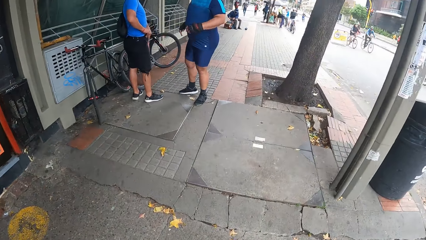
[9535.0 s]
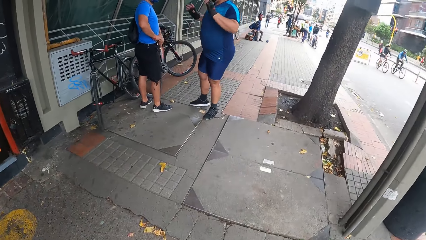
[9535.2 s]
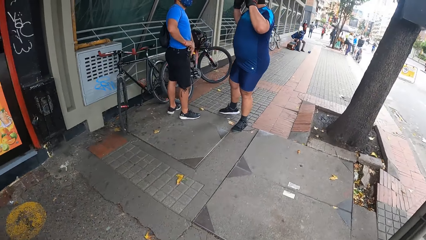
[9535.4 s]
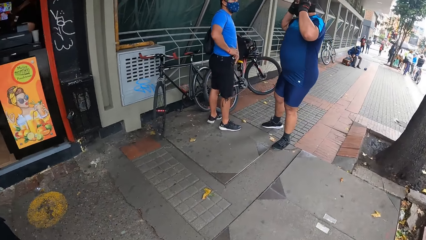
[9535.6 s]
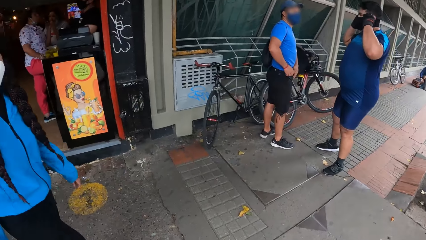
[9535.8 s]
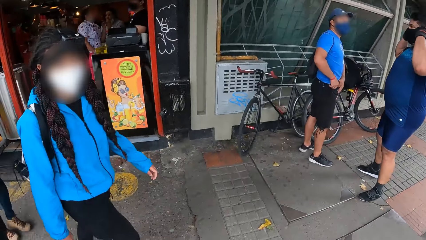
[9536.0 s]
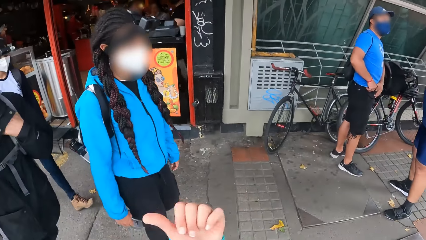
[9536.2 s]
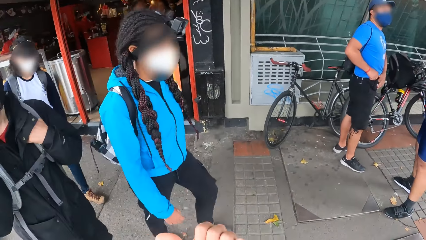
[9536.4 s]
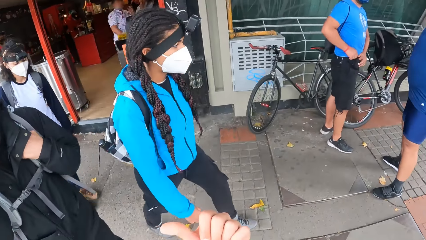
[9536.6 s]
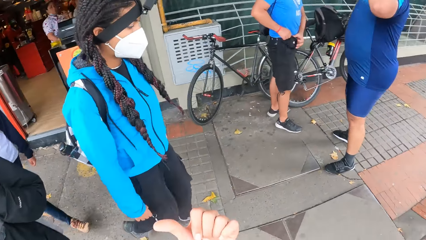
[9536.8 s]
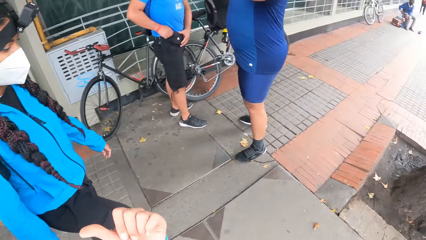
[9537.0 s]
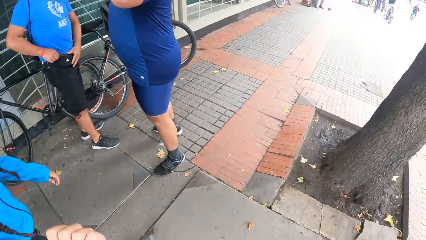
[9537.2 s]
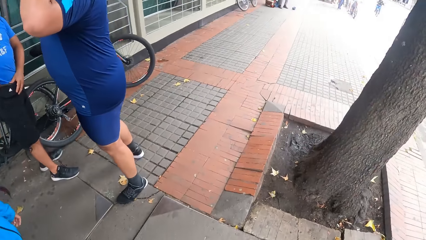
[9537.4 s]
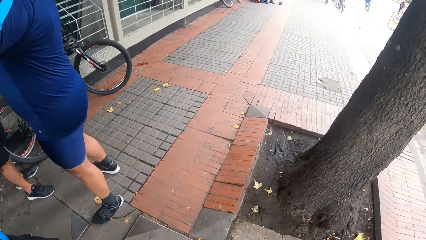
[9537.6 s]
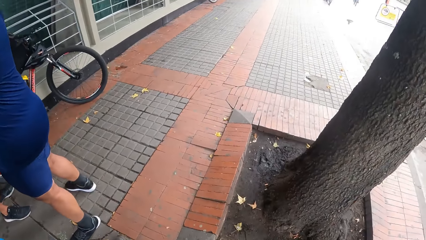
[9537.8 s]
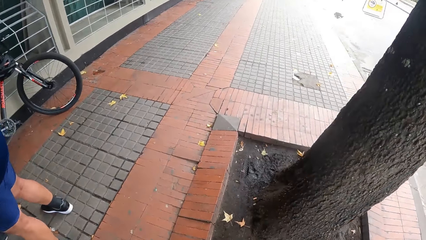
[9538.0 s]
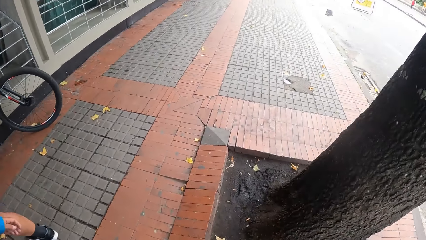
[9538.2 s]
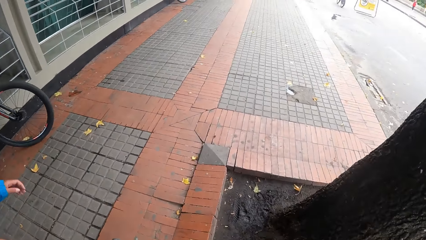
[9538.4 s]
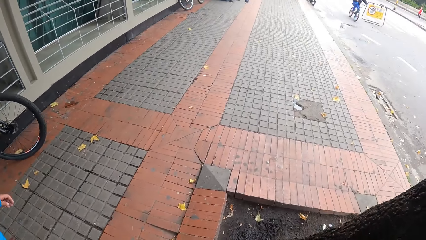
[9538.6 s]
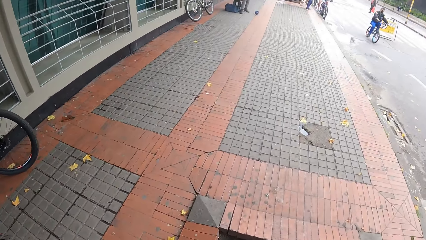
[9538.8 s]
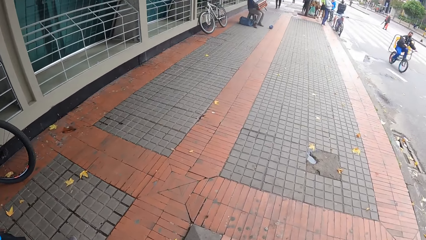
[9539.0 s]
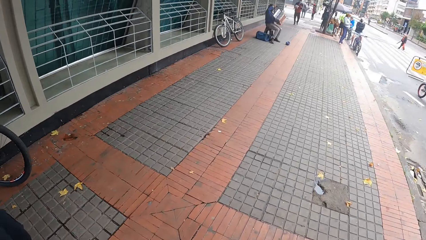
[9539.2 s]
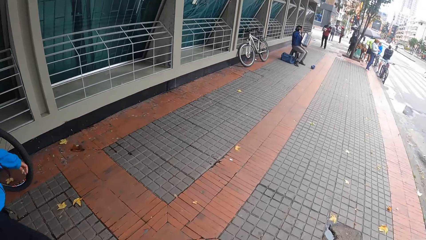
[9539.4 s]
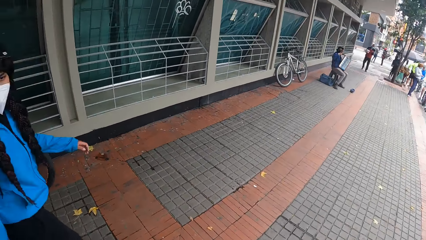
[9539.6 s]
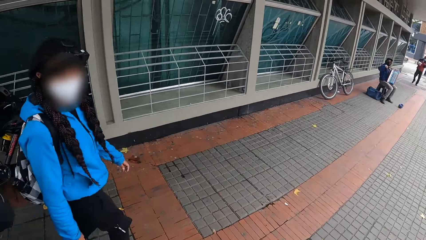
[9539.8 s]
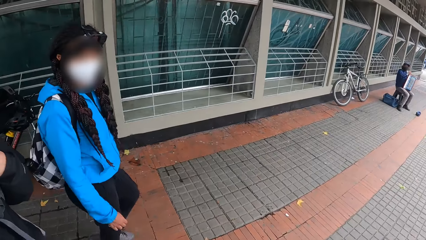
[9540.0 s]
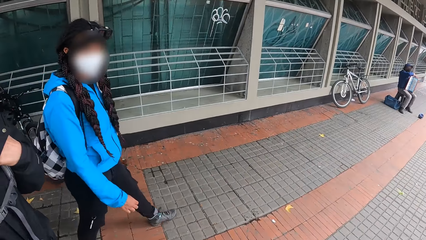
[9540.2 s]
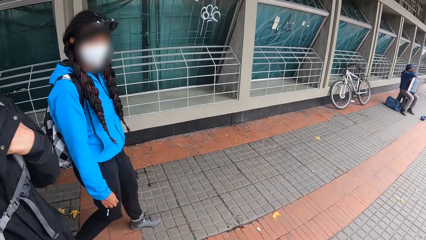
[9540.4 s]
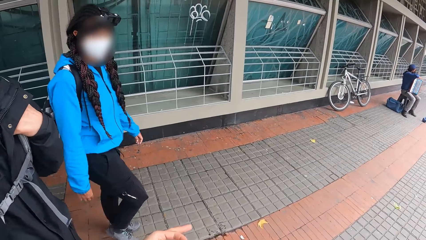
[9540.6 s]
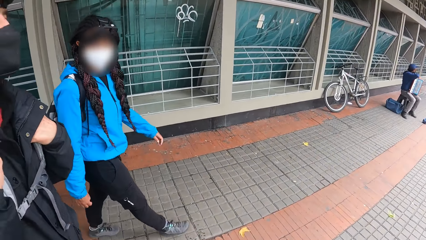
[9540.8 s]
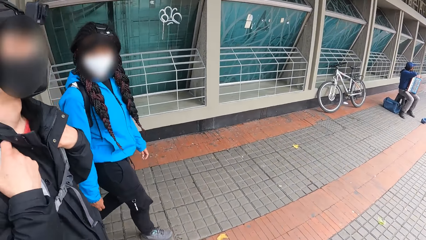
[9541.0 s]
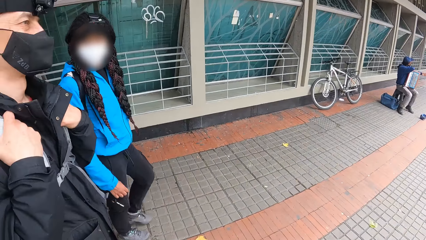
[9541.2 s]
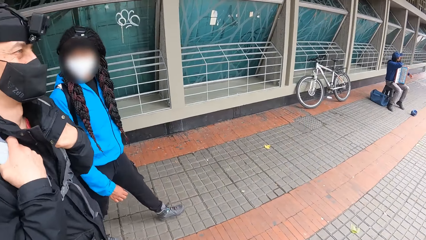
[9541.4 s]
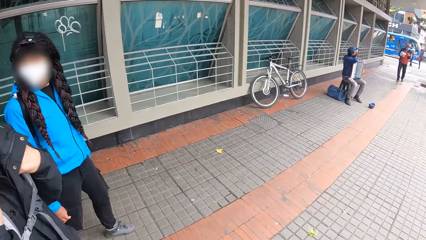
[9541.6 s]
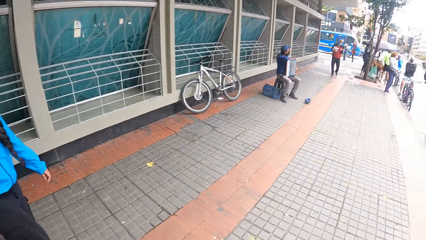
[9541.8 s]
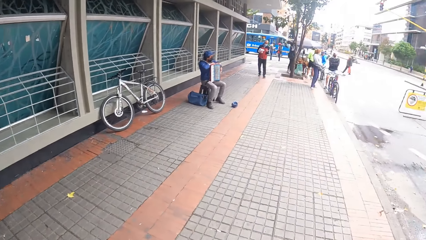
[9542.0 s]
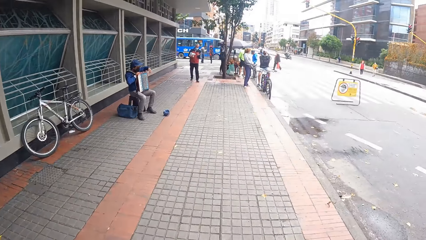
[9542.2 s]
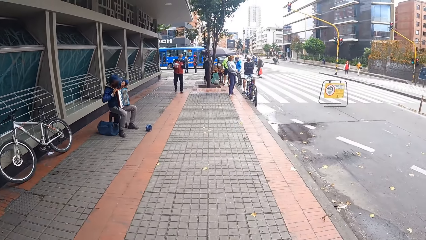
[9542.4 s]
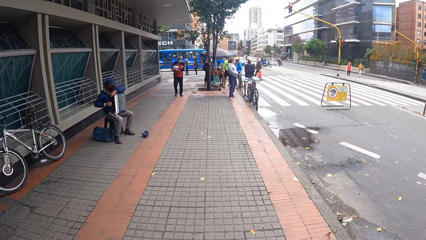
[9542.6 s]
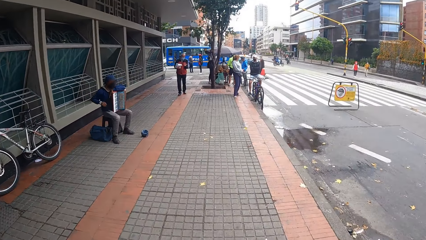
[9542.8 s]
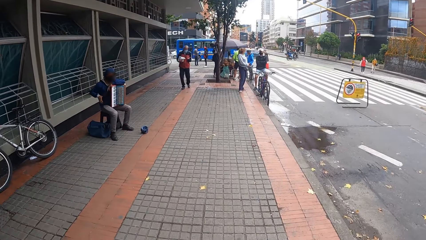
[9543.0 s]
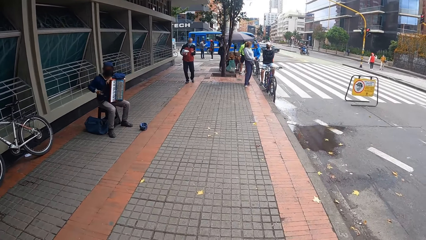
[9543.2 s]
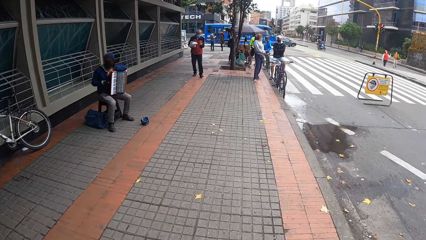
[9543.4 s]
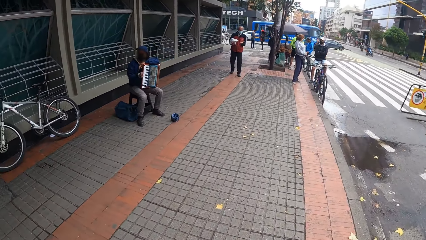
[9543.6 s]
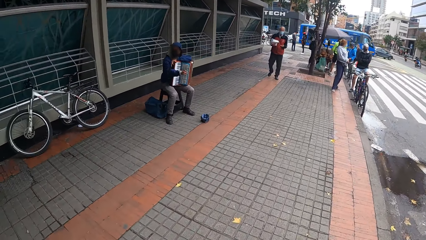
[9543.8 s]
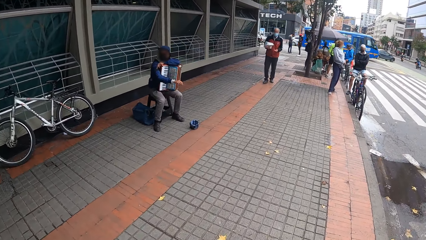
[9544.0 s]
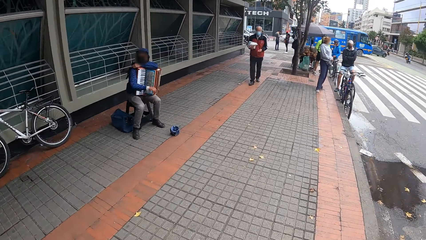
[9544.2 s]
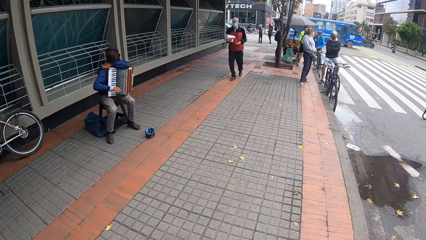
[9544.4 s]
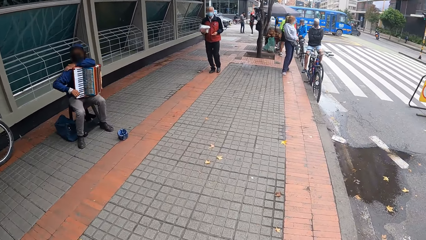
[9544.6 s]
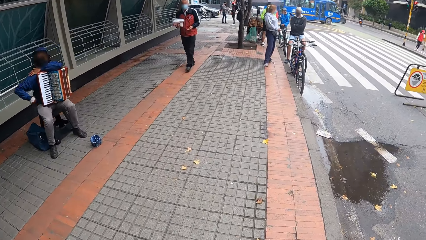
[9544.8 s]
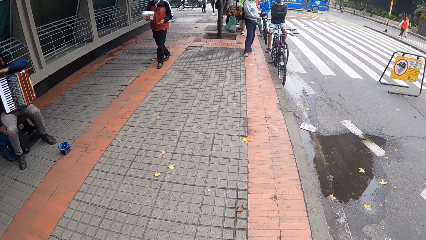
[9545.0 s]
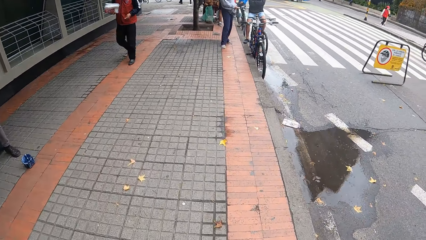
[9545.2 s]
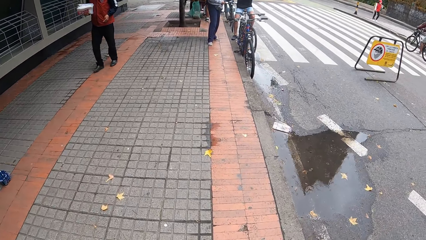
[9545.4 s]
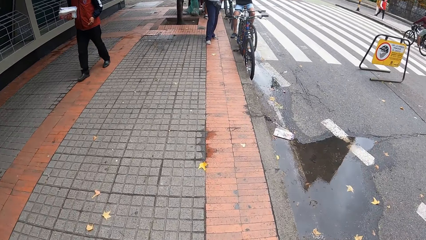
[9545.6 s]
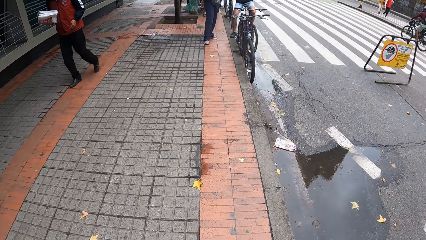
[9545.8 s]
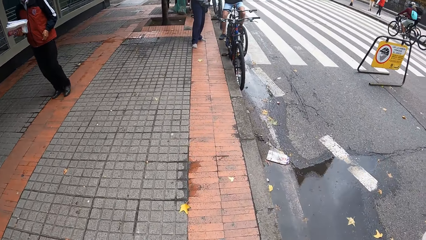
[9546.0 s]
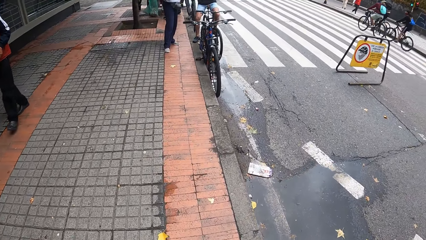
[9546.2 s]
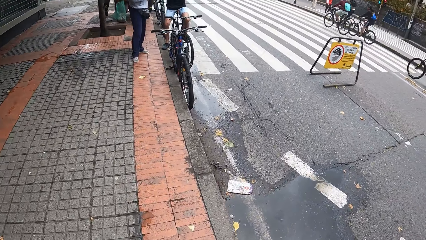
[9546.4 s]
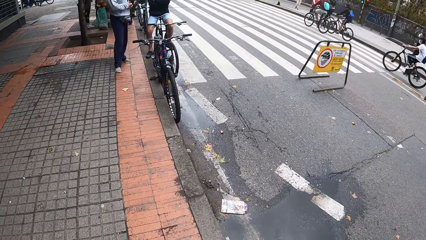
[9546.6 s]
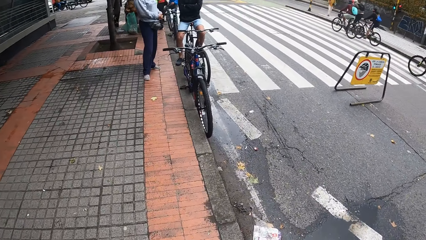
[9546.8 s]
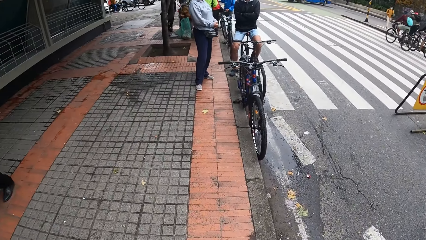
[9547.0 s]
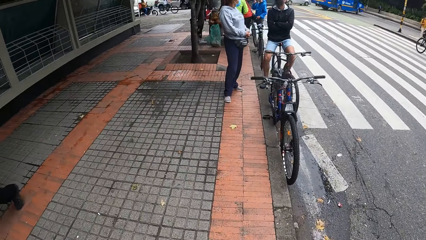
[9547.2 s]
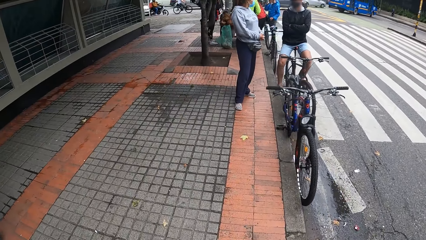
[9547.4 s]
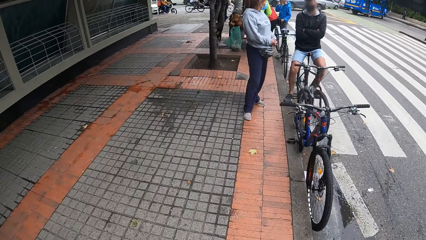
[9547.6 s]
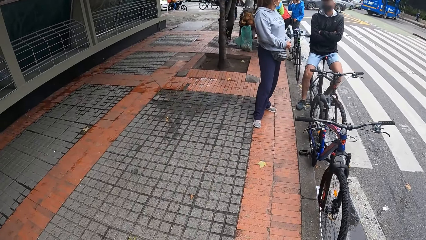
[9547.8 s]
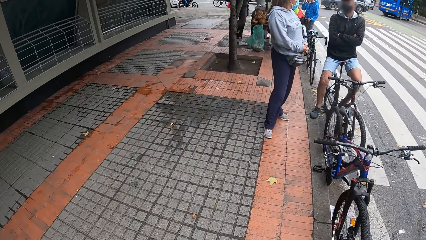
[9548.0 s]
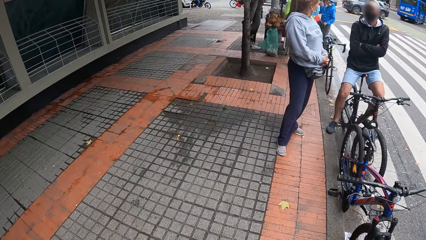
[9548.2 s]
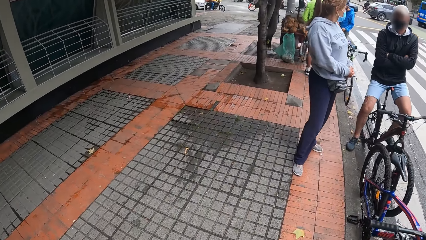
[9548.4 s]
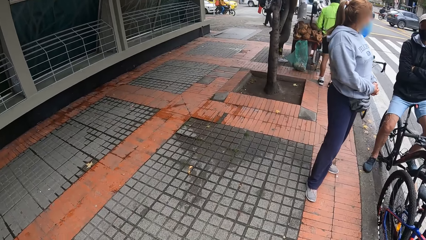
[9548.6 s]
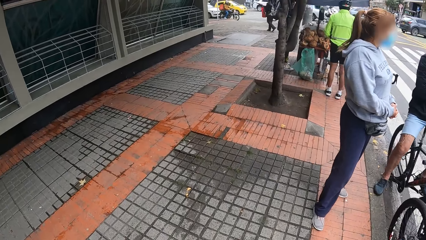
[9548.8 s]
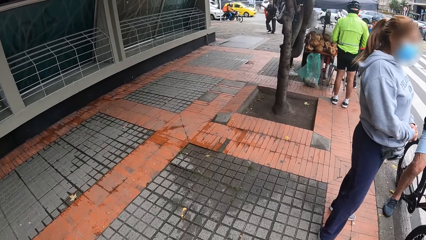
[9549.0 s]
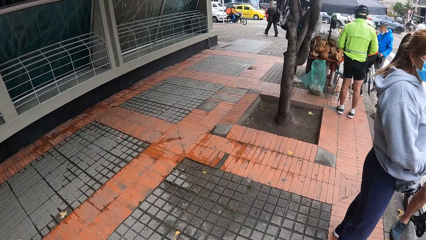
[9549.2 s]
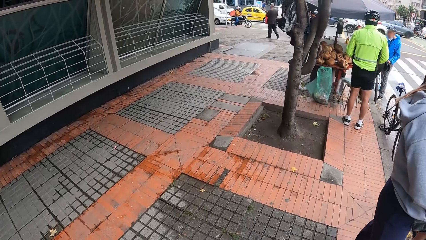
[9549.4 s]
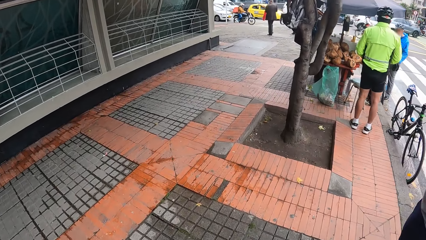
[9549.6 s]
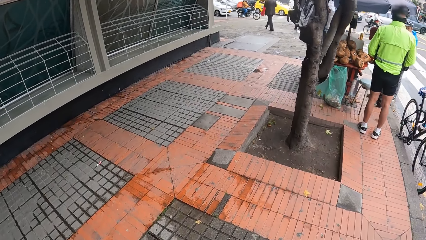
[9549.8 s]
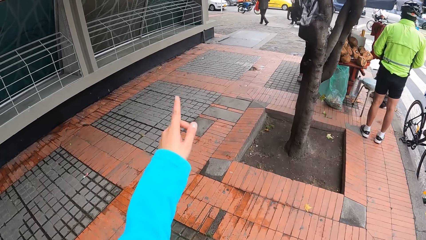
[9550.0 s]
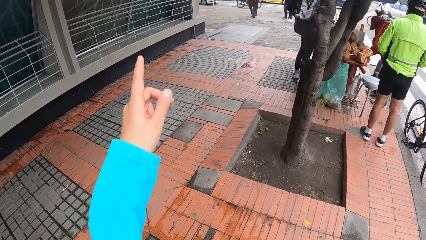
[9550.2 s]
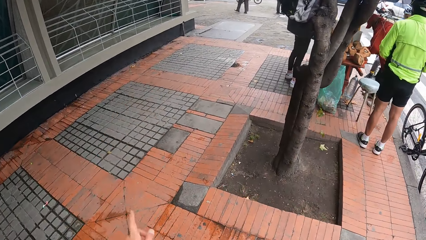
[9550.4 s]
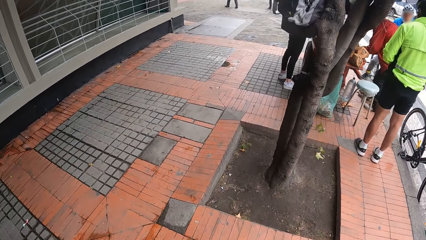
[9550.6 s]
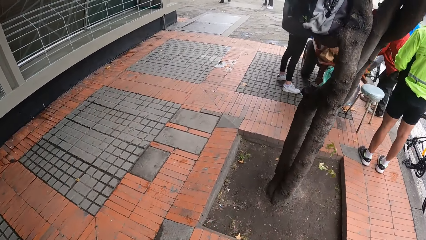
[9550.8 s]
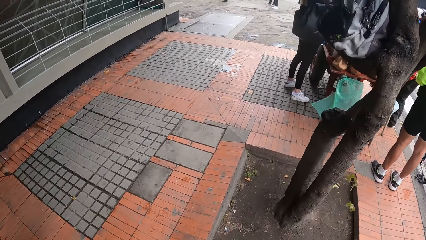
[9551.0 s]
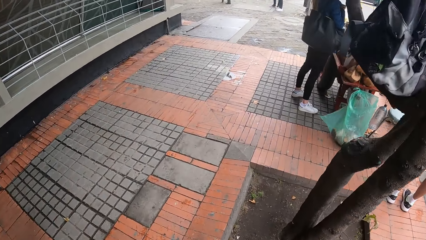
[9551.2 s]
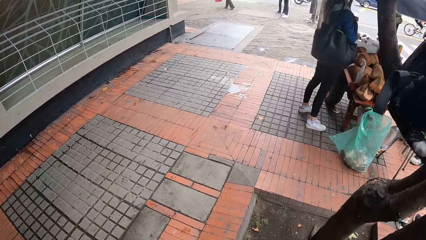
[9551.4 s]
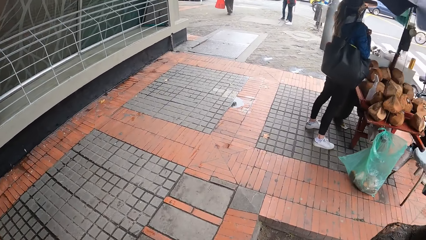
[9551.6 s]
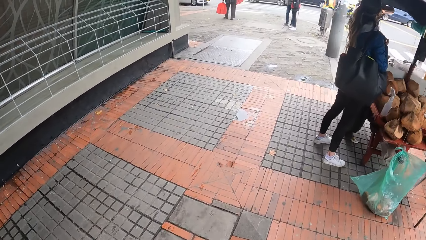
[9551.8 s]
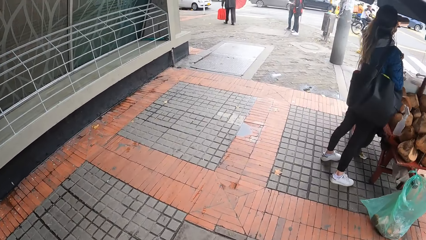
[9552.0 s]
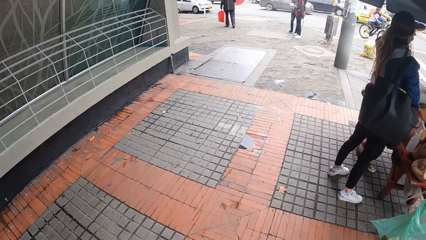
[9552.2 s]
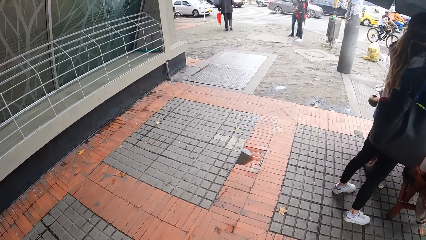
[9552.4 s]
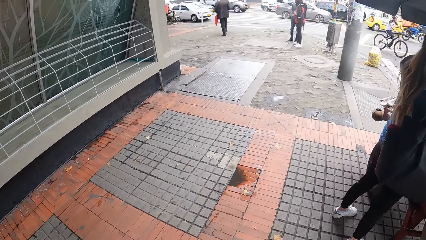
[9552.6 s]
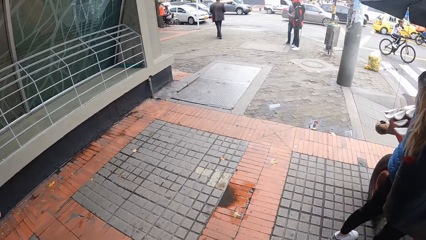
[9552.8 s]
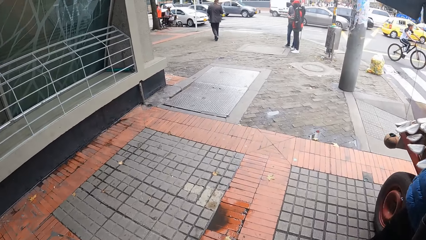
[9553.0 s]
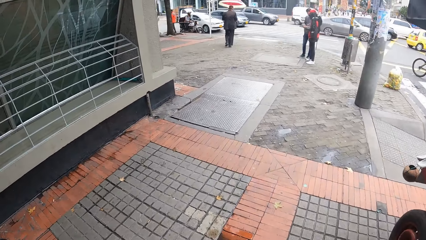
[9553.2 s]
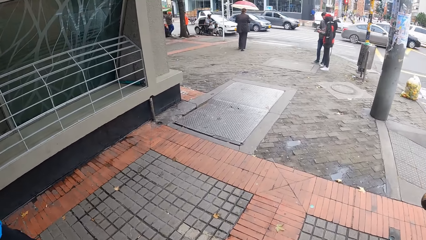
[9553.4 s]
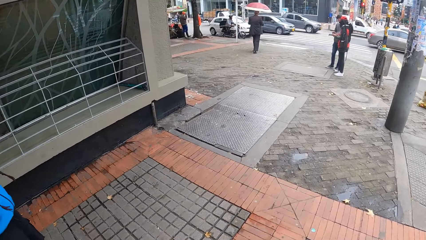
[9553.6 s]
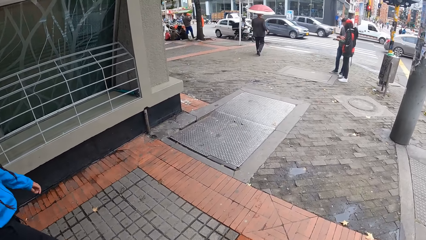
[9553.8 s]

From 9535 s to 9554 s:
The camera wearer interacts with a woman. She shakes her hand. She walks on the pavement. She looks at the woman. She walks on the pavement. She points at something. She walks on the pavement.
